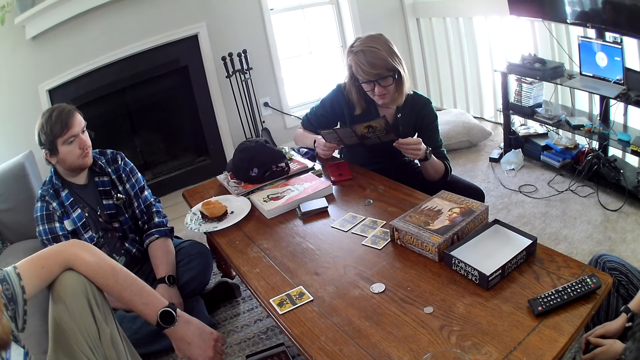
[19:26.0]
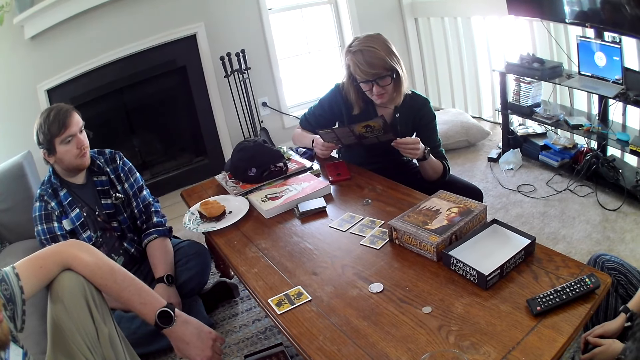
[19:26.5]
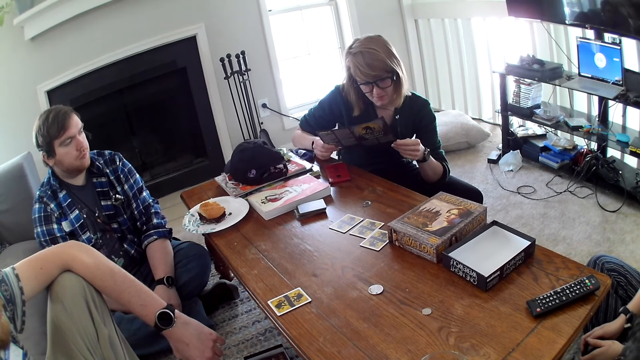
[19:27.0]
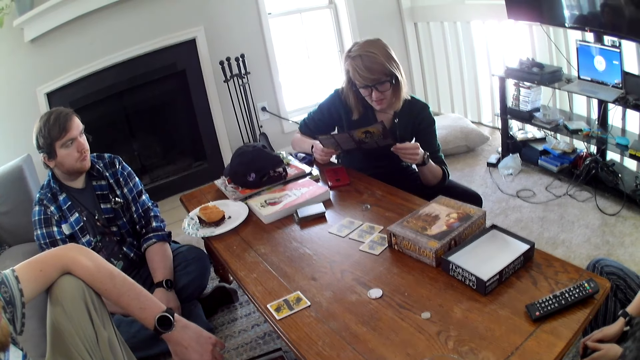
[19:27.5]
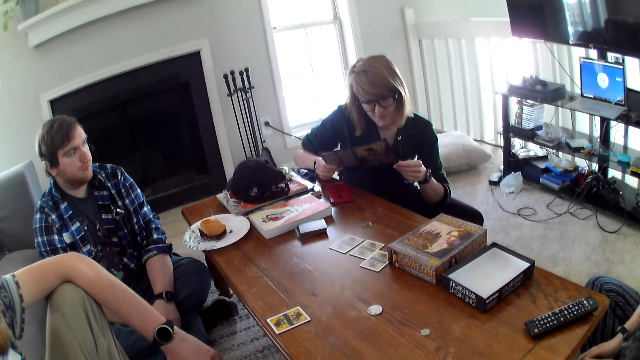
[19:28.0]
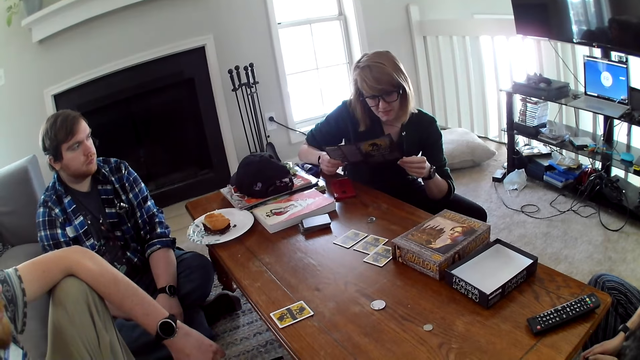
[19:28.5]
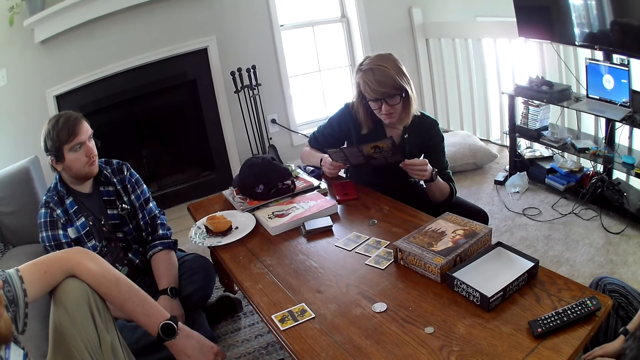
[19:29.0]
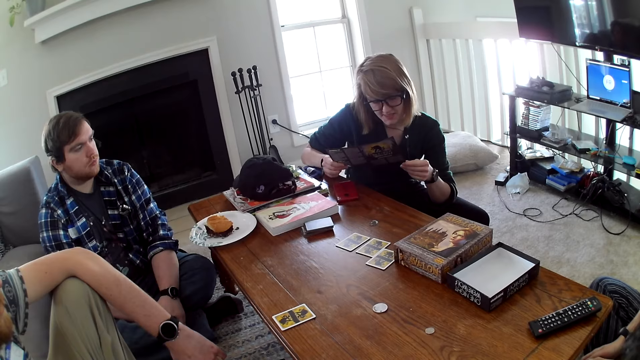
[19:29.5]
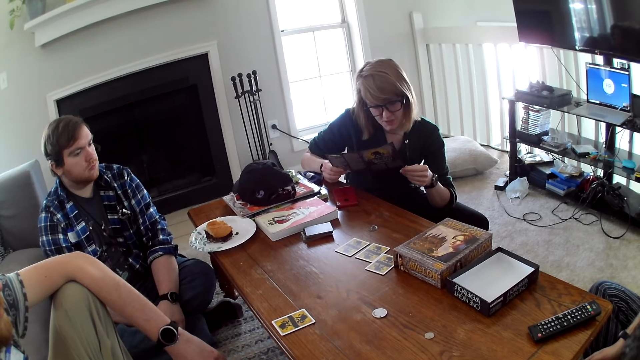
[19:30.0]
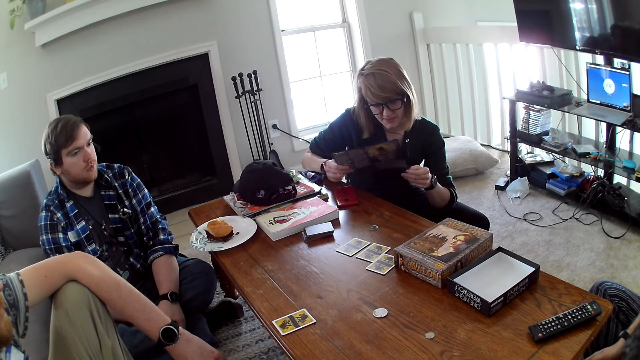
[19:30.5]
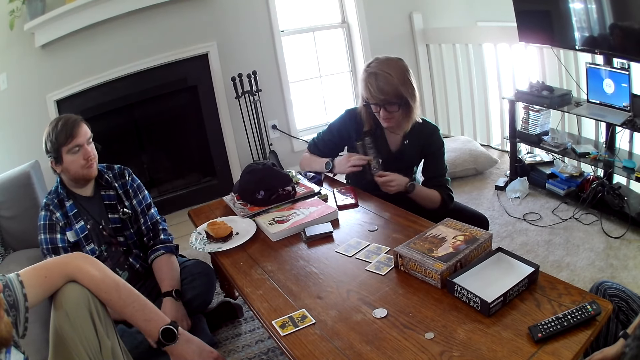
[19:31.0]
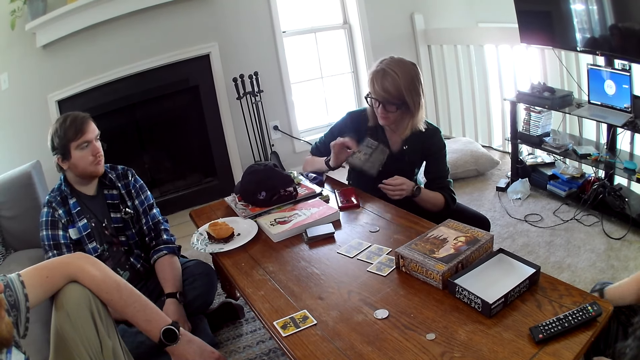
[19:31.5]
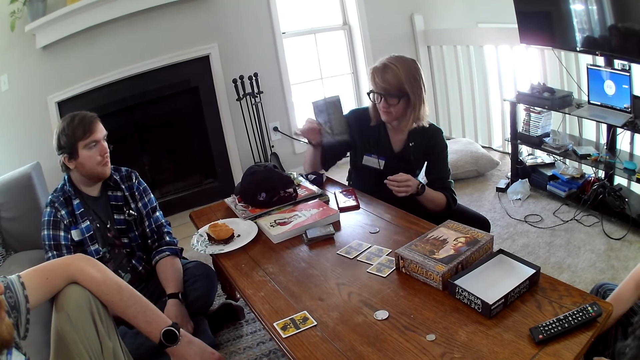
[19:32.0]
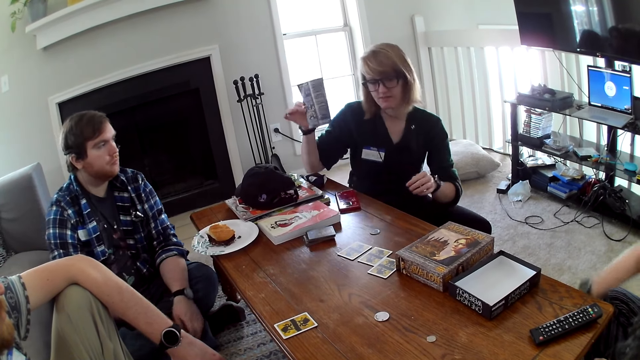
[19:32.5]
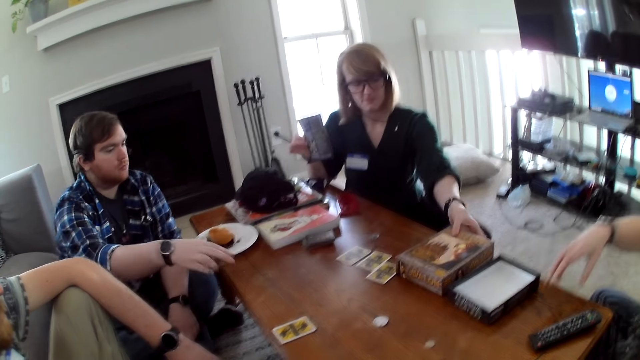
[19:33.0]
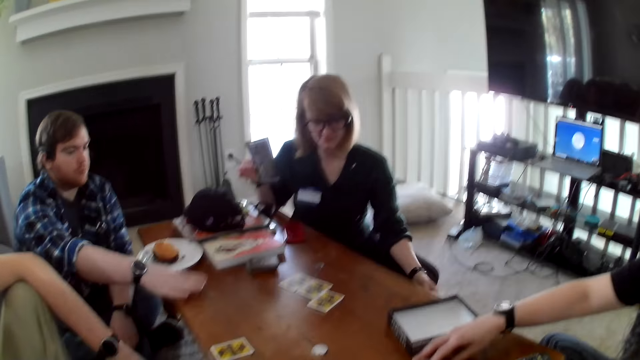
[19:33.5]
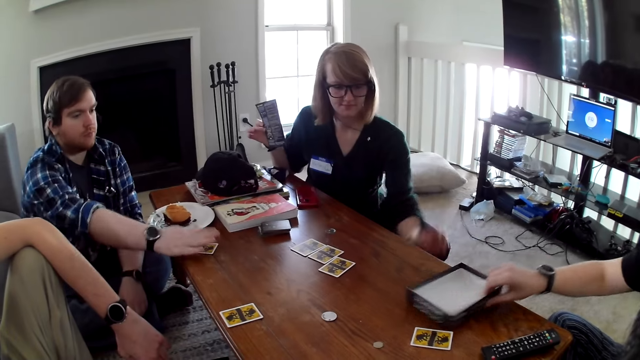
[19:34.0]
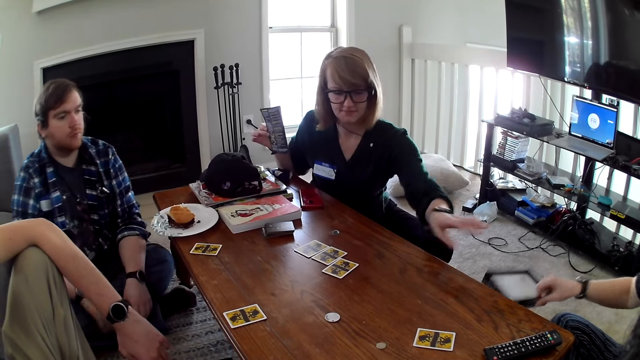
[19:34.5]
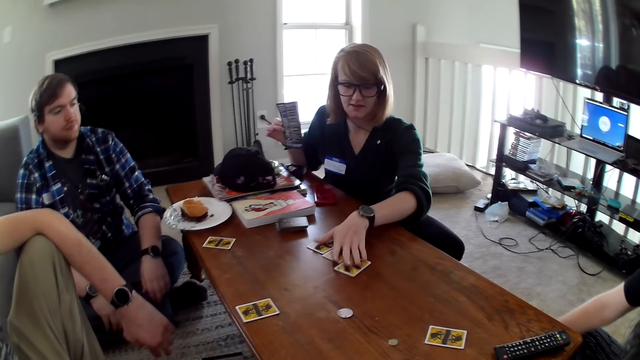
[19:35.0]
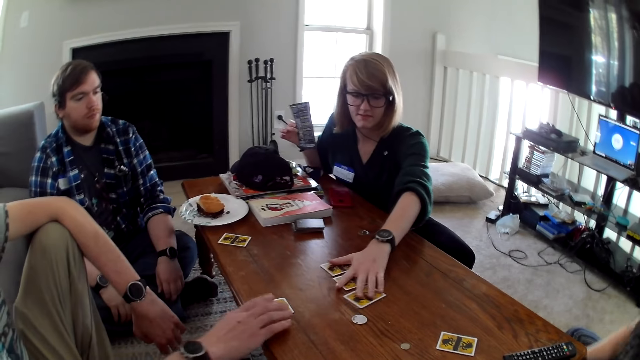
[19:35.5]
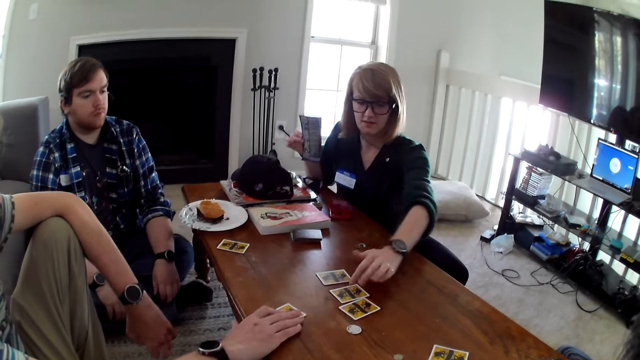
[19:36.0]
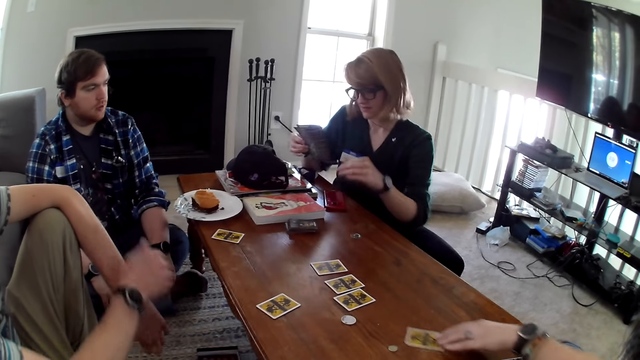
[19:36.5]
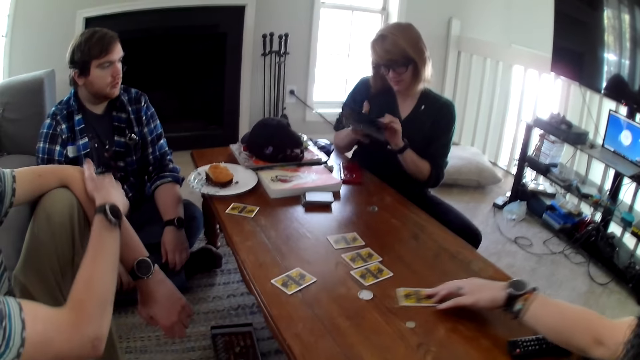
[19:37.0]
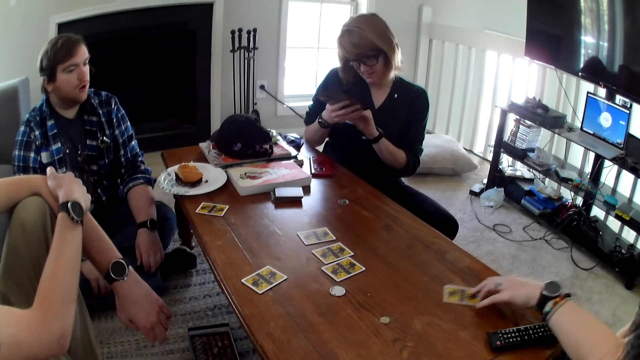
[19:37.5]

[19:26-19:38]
A woman reads the card. The woman moves the book. Another woman moves the box. The first woman moves the cards.

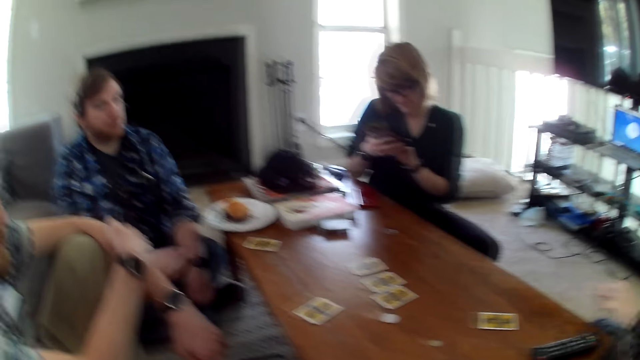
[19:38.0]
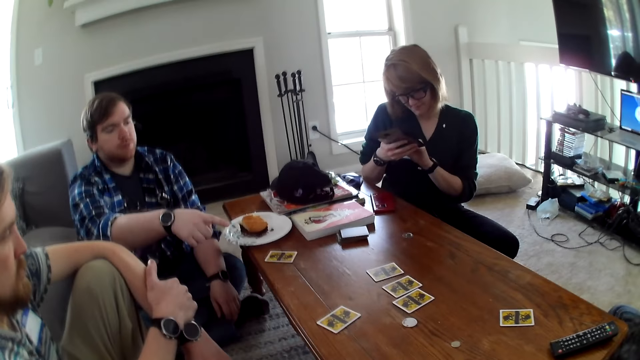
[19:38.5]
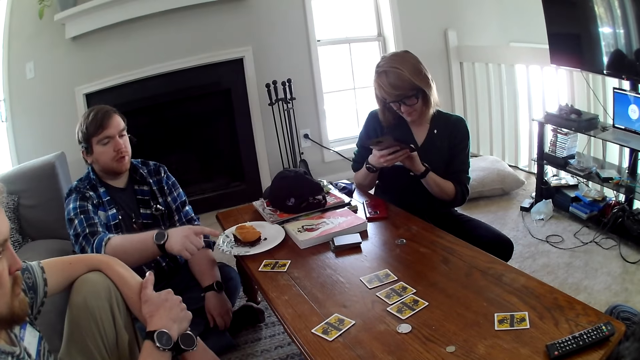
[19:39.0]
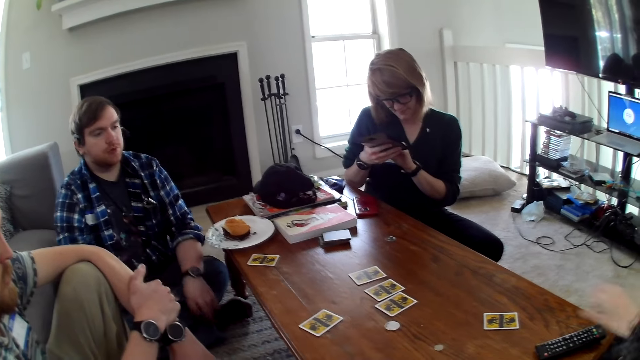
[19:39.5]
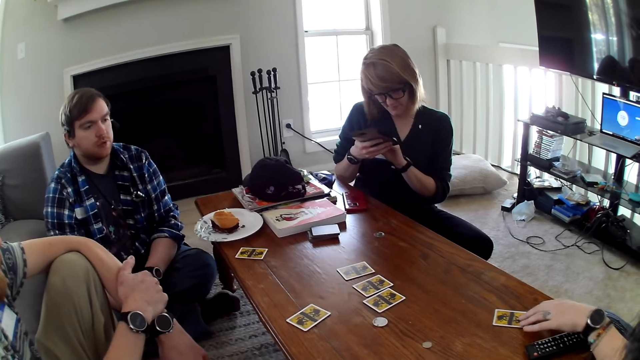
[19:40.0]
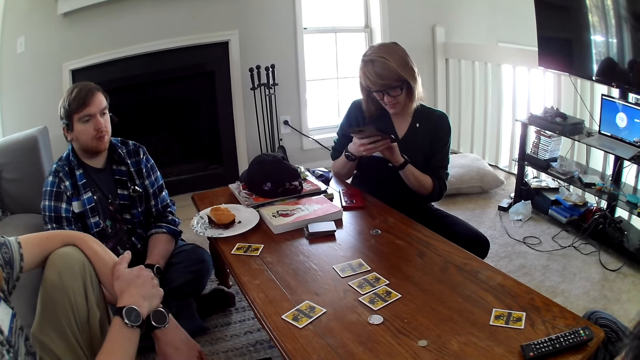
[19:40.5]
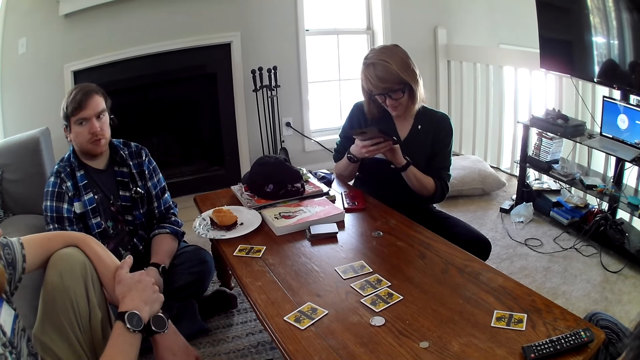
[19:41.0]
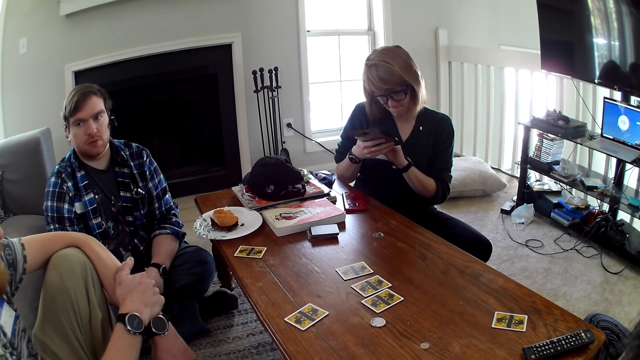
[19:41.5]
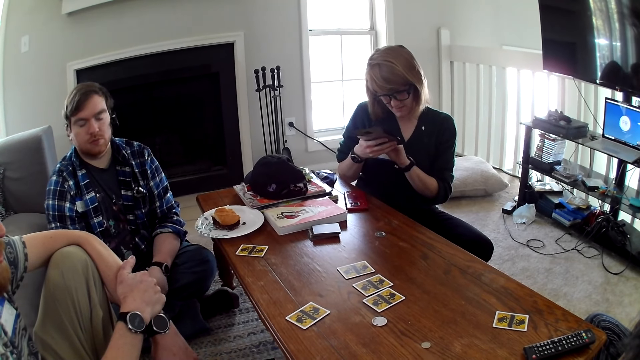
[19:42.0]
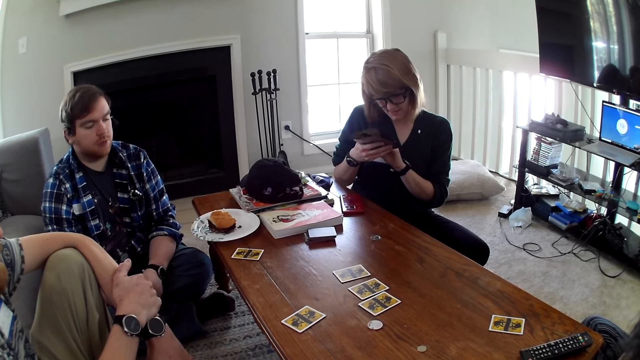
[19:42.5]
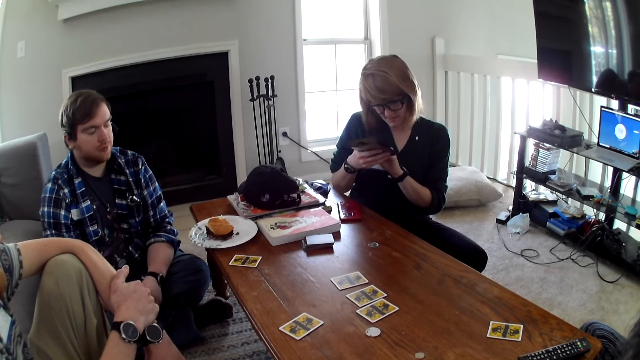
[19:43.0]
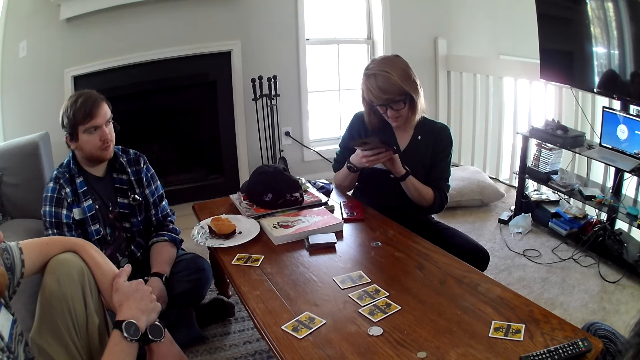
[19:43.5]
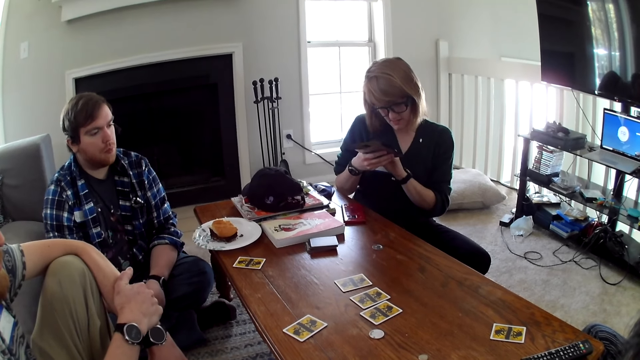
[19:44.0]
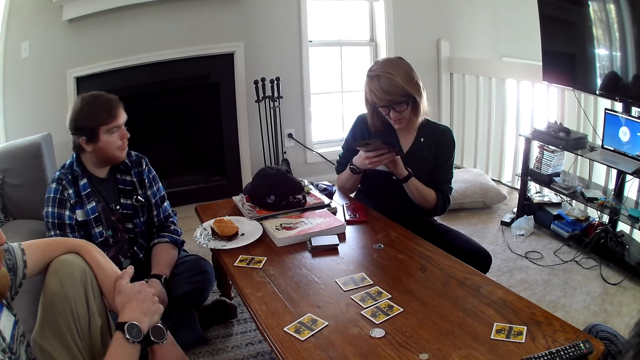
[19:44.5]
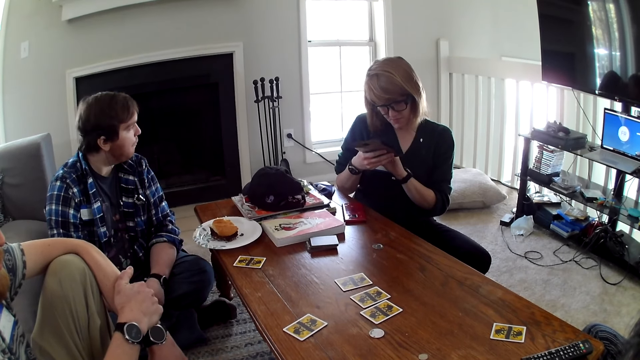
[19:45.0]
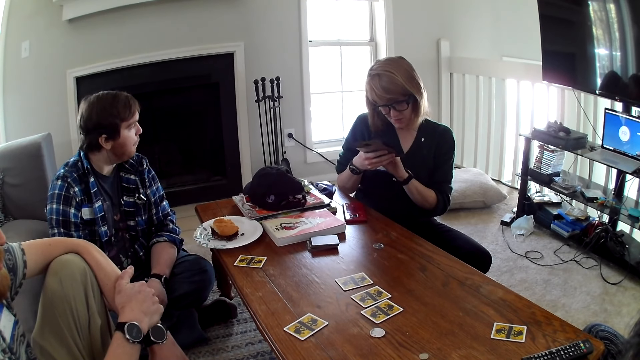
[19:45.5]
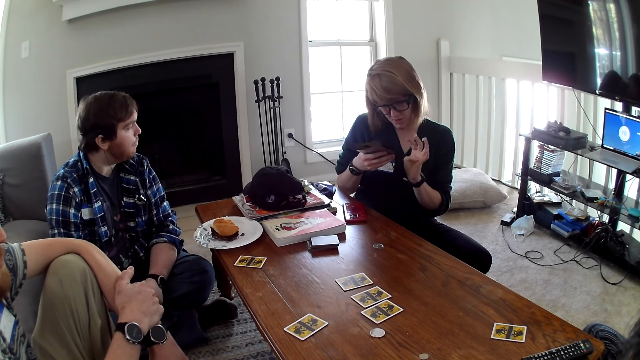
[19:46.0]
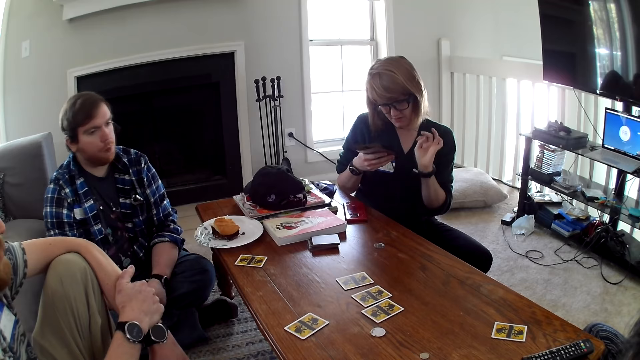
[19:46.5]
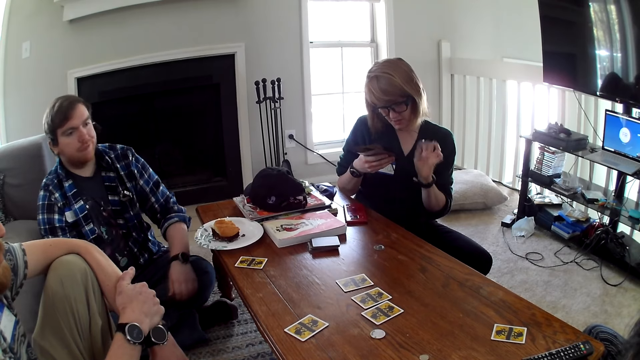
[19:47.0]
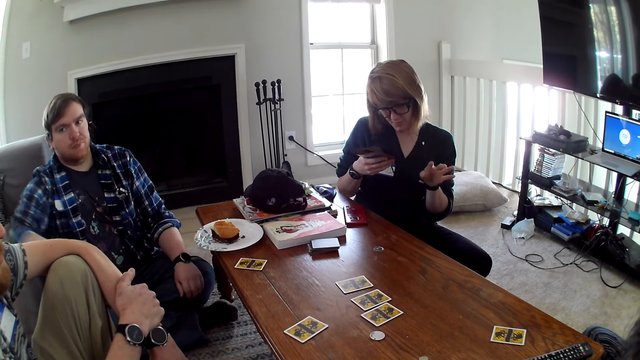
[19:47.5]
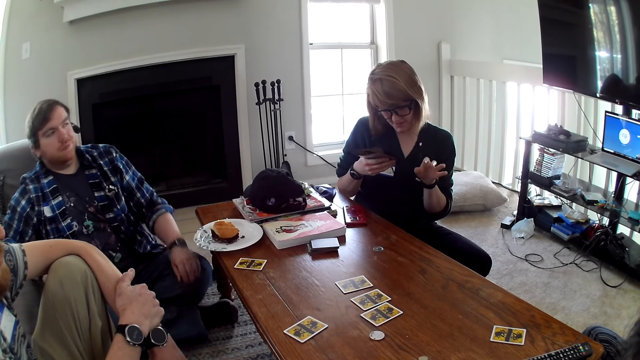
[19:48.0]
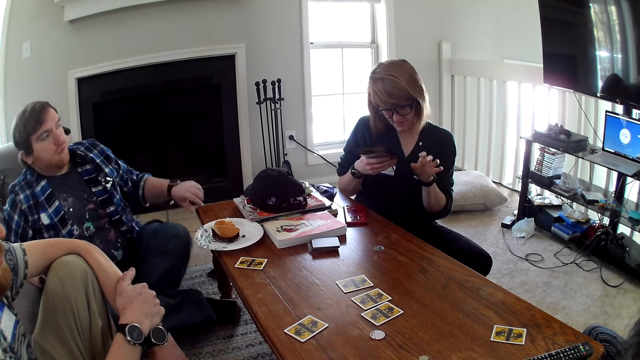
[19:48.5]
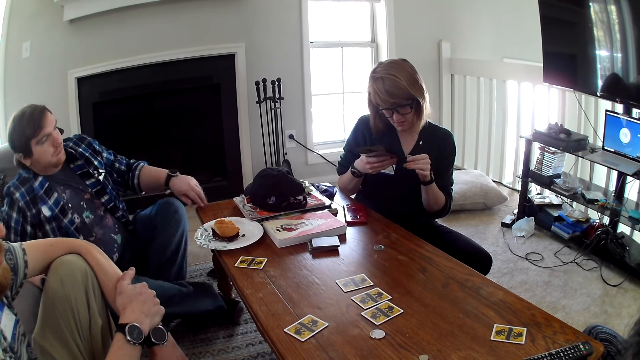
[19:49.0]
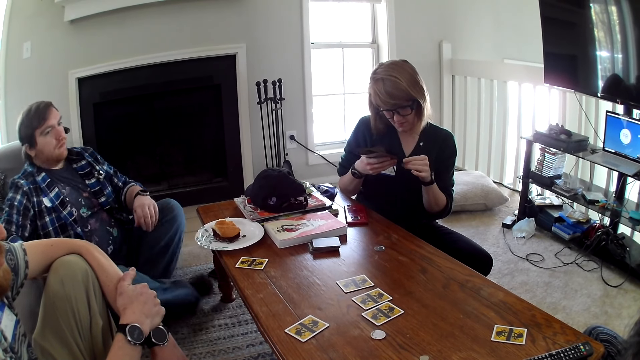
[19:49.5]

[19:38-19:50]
A woman moves the card. A man moves the hand. Another woman looks at the brochure and reads the brochure. The second woman moves the hand.
